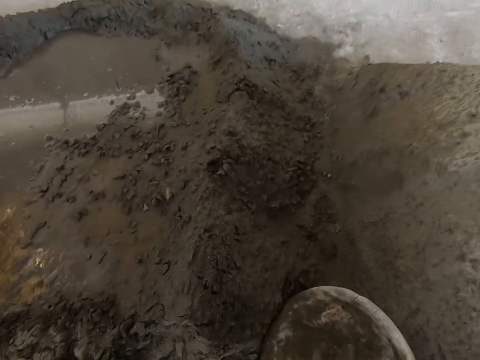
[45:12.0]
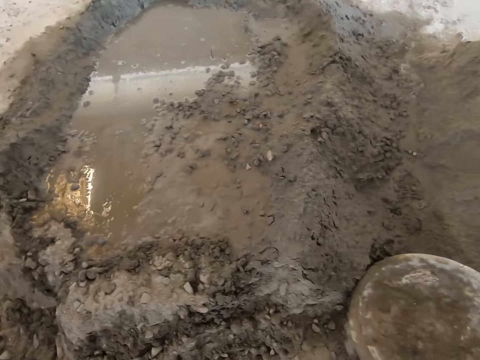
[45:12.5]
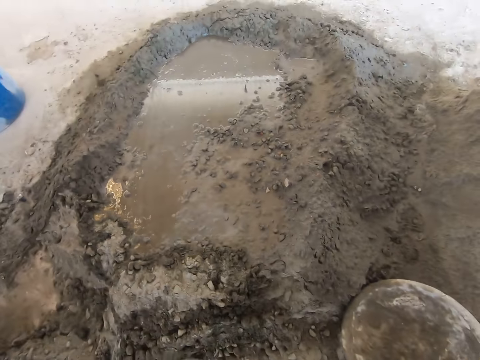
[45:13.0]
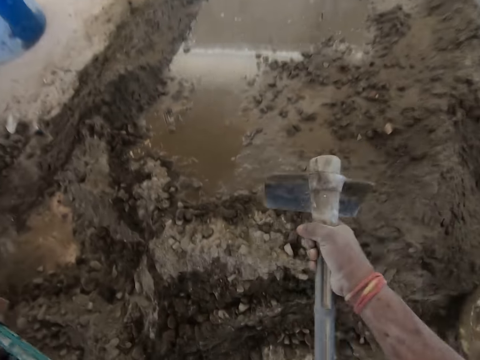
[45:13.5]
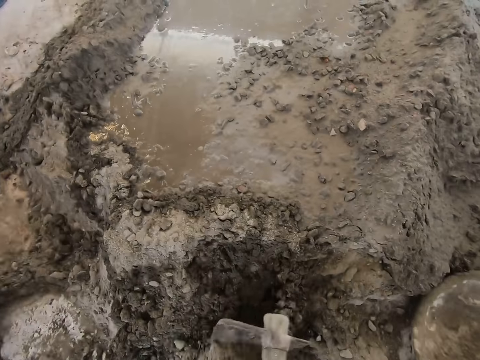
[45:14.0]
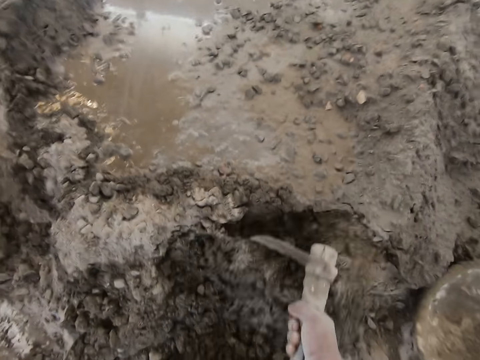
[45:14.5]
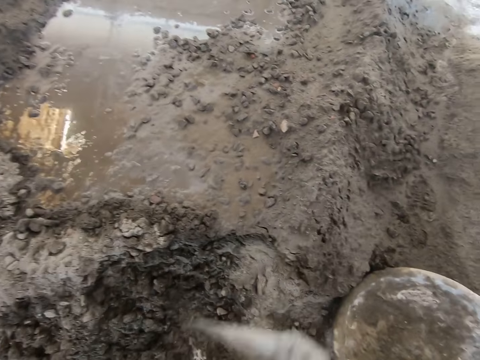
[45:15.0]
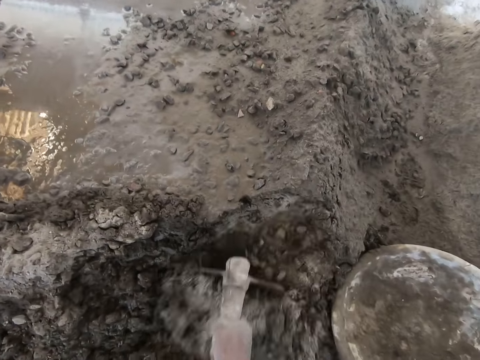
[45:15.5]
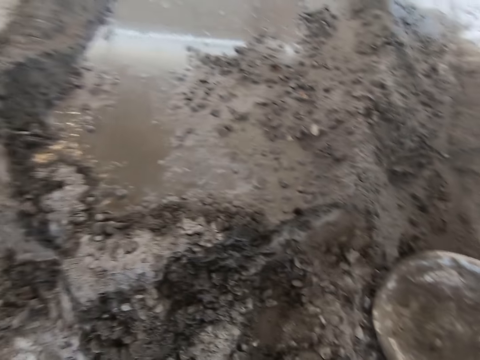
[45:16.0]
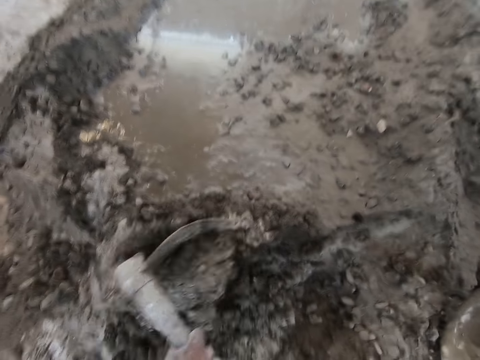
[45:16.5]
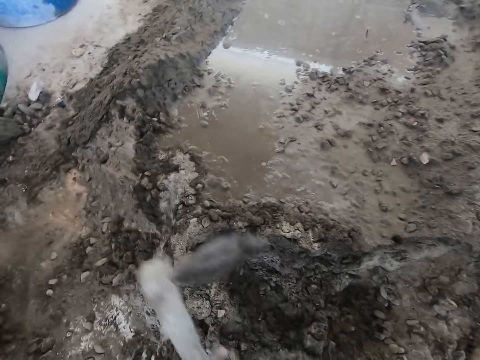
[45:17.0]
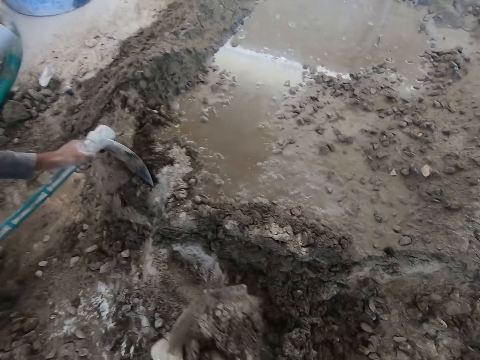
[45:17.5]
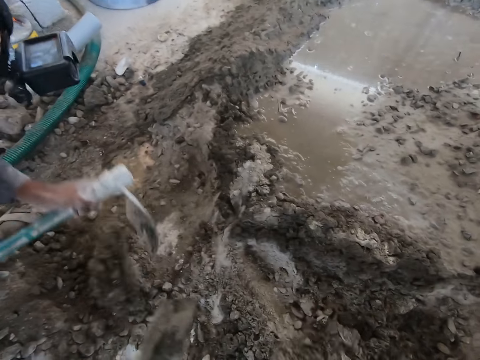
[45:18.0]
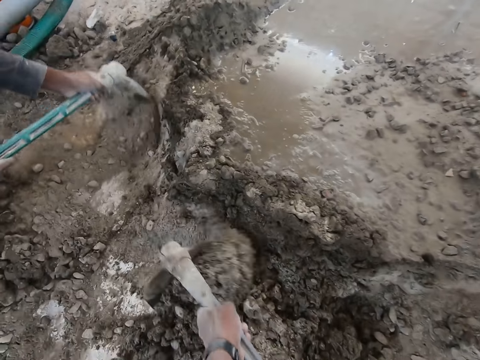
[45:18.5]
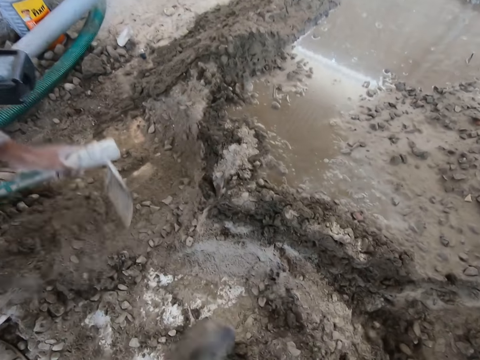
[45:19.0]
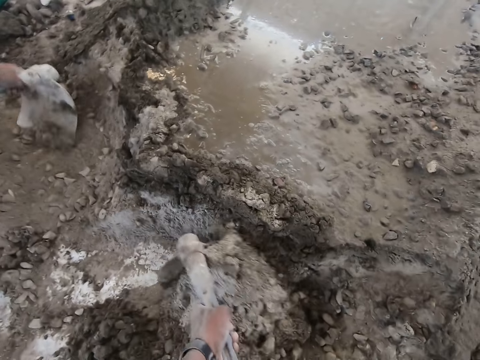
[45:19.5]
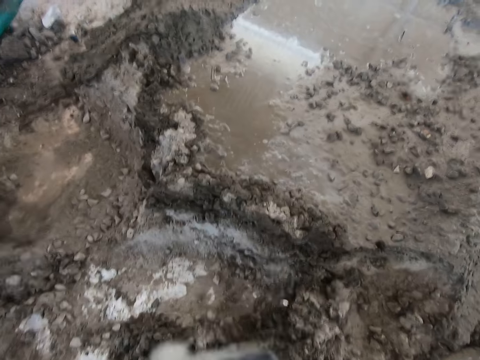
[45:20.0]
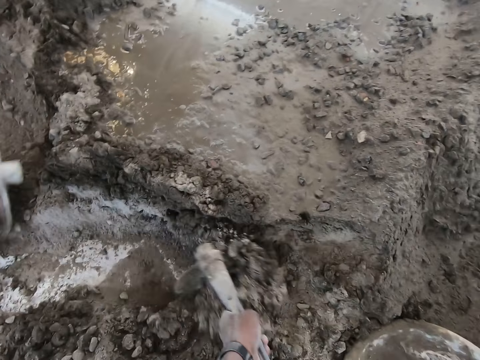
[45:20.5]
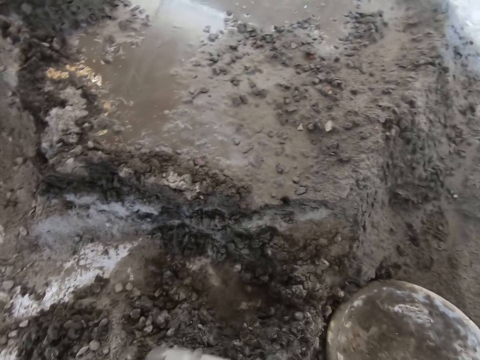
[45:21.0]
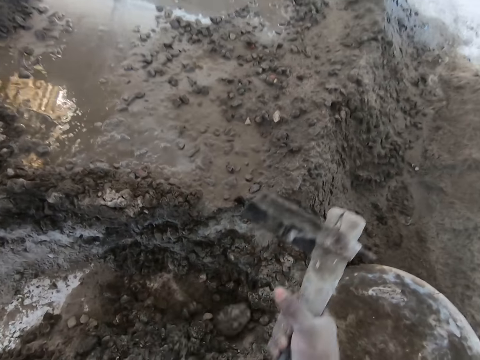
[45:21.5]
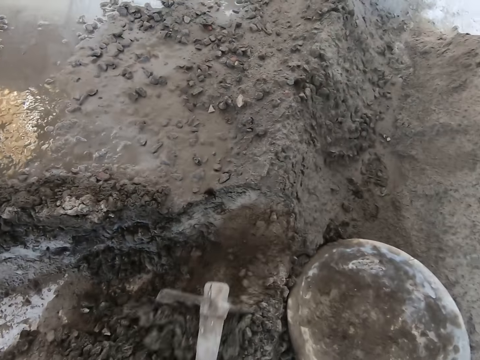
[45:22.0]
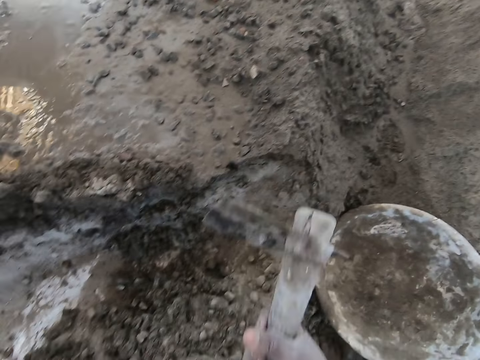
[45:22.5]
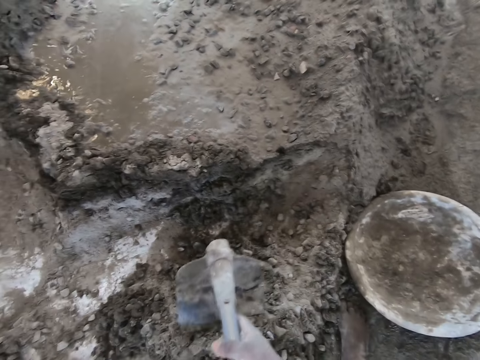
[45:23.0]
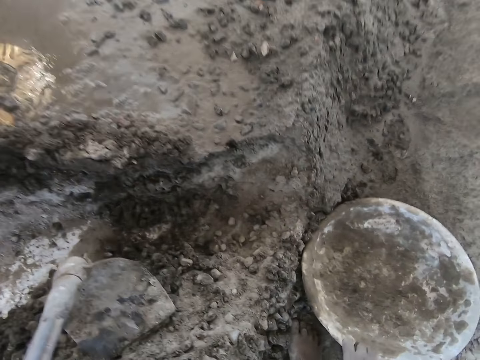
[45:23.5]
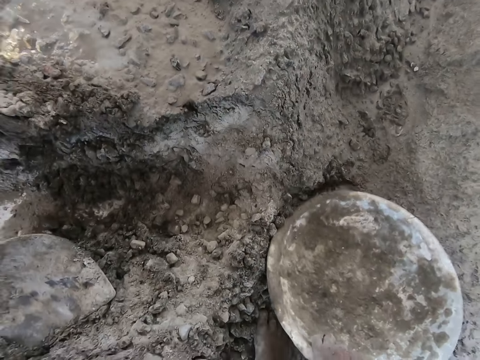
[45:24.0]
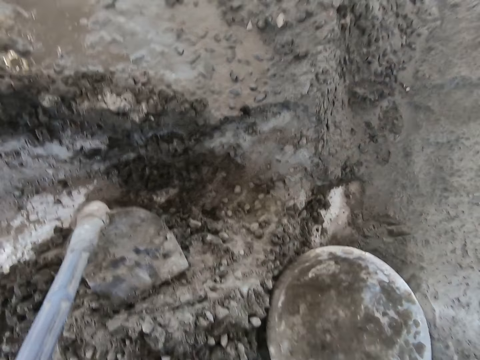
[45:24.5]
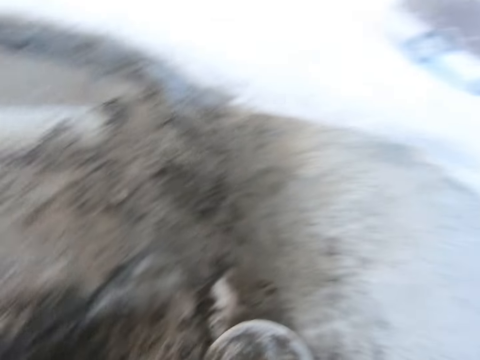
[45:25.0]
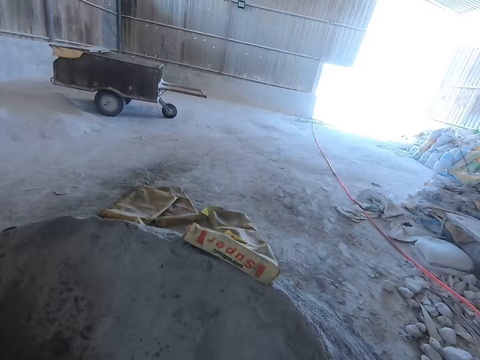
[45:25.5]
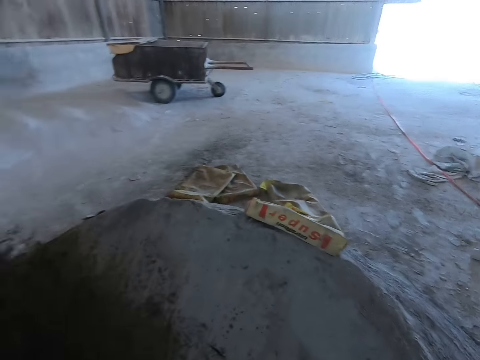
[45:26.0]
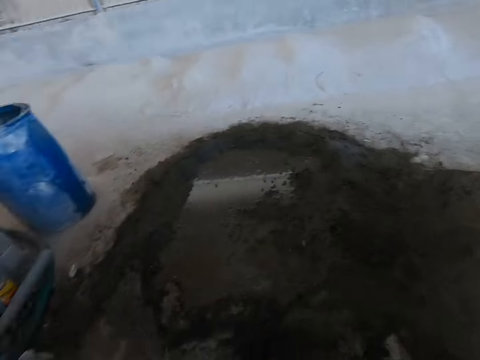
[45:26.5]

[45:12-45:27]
The camera wearer pours the soil in the hole. He places the basin on the ground. He packs some mortar from the ground into the hand pan on the ground with the hoe in his hands. He places the basin on the ground again. He gathers the soil. A man digs mortar. The man talks to the camera wearer. The camera wearer pulls the head pan on the floor with his right hand. He looks around the room.

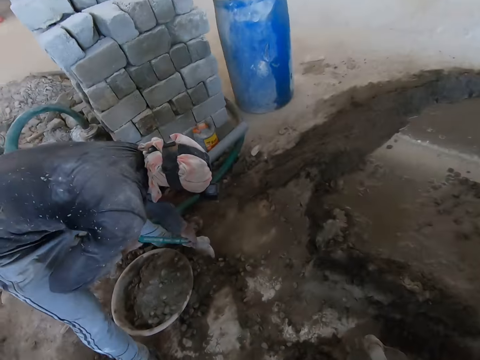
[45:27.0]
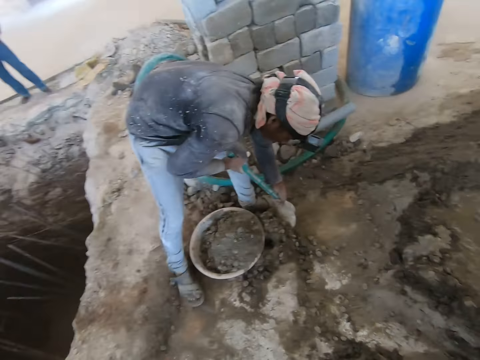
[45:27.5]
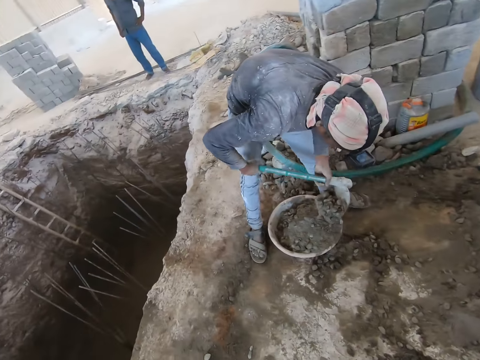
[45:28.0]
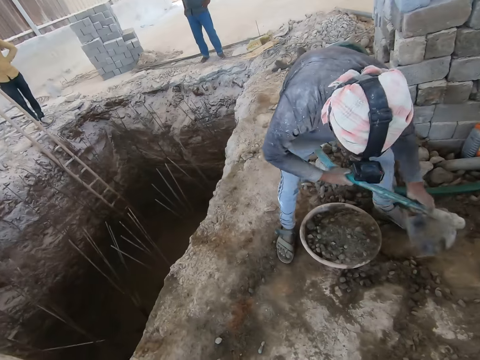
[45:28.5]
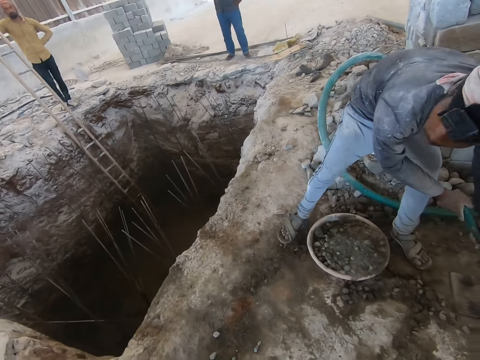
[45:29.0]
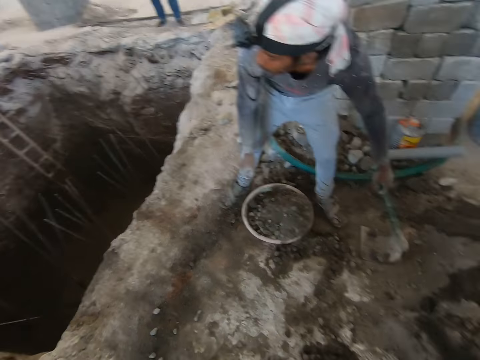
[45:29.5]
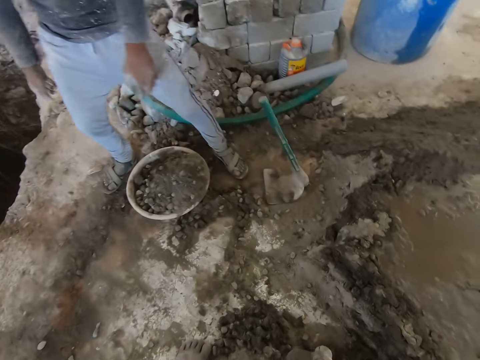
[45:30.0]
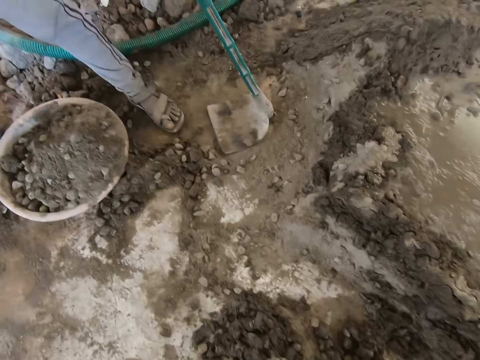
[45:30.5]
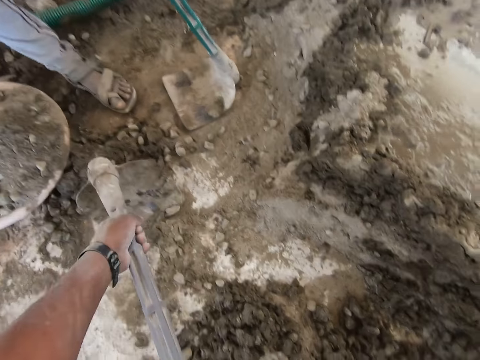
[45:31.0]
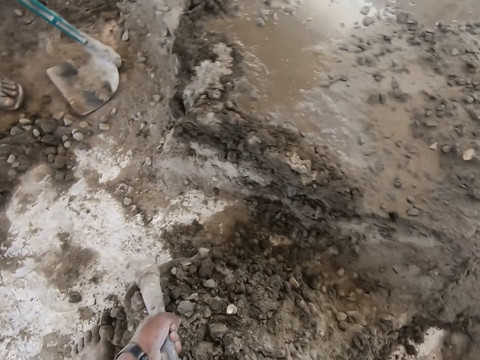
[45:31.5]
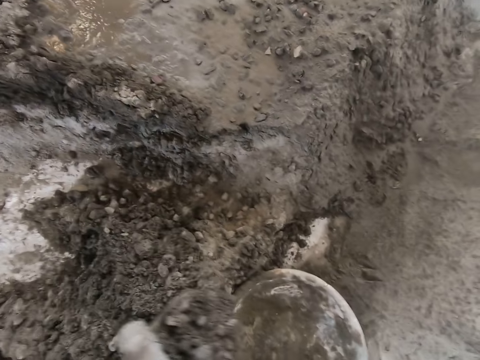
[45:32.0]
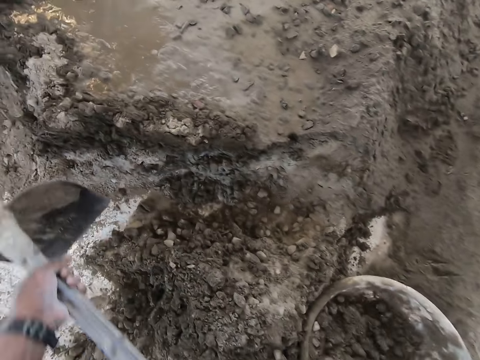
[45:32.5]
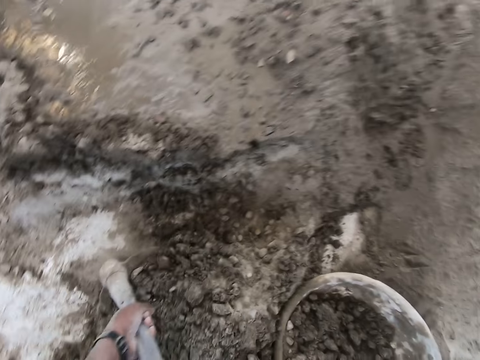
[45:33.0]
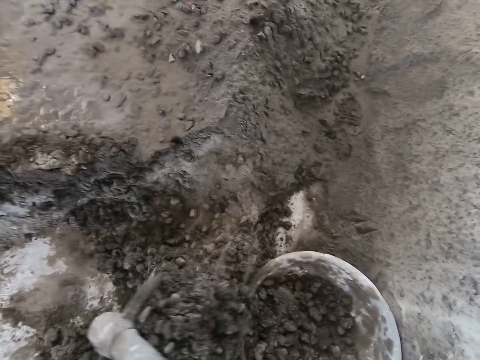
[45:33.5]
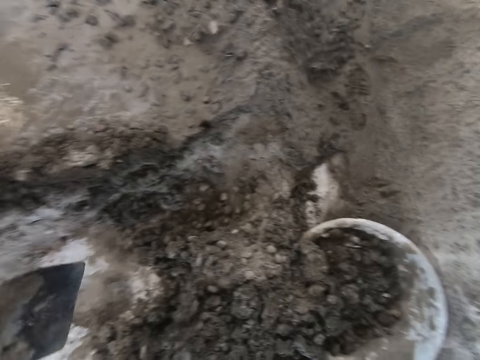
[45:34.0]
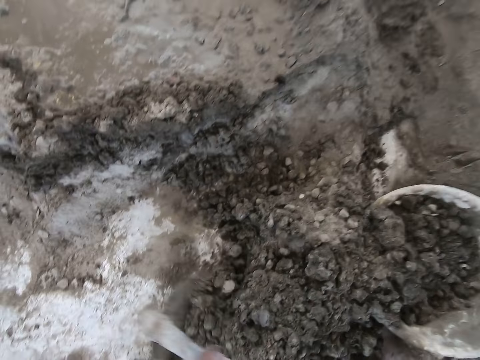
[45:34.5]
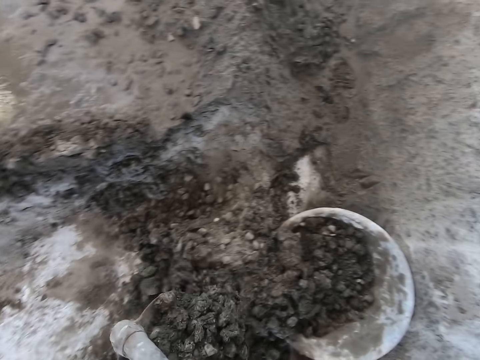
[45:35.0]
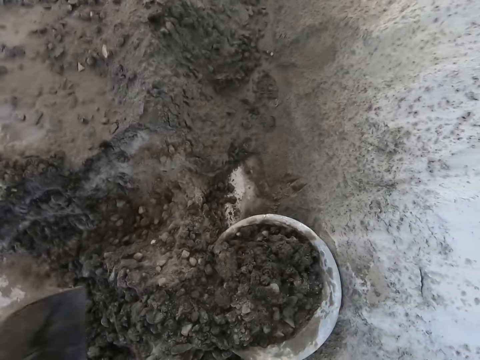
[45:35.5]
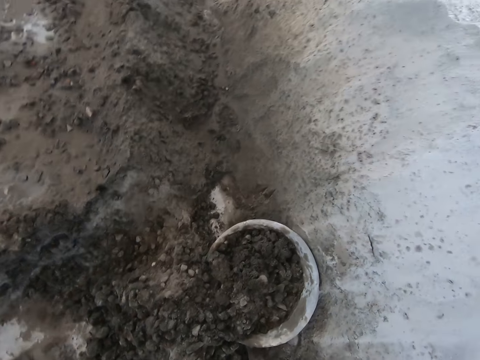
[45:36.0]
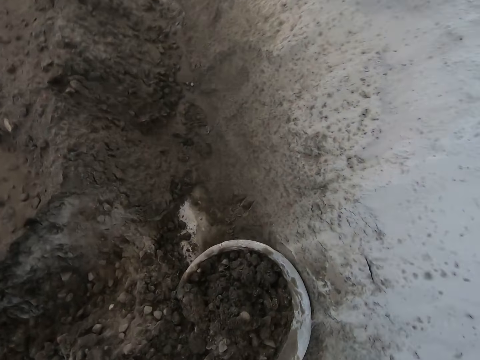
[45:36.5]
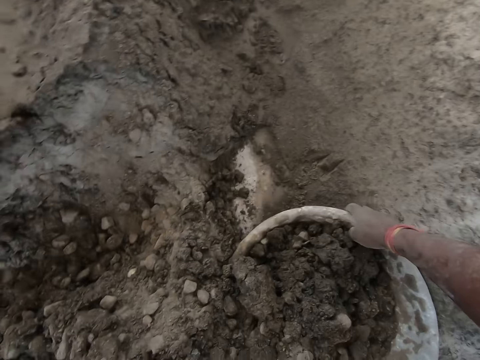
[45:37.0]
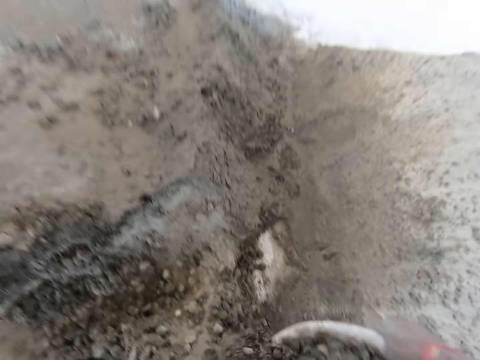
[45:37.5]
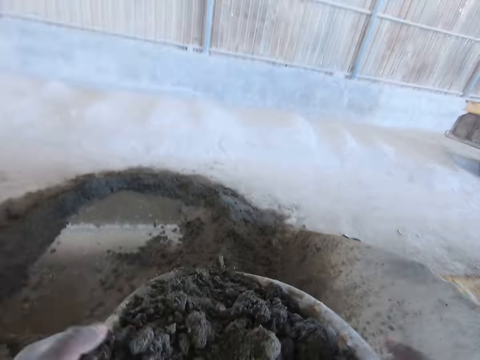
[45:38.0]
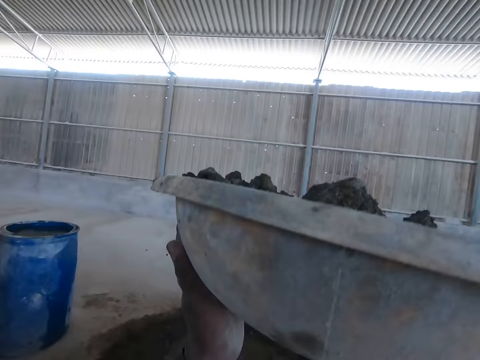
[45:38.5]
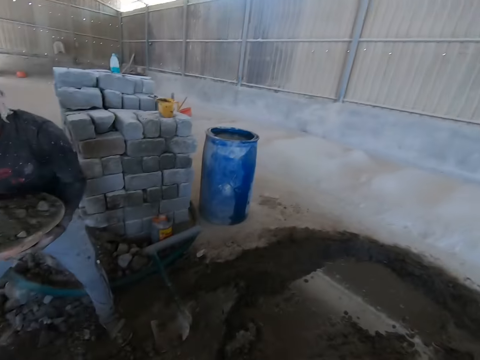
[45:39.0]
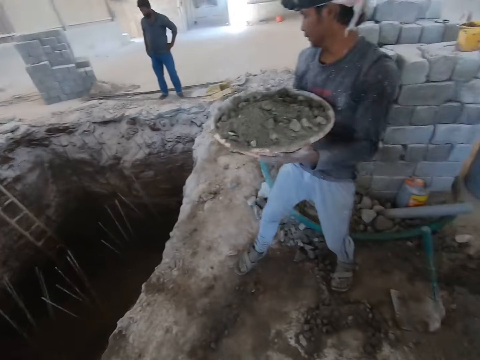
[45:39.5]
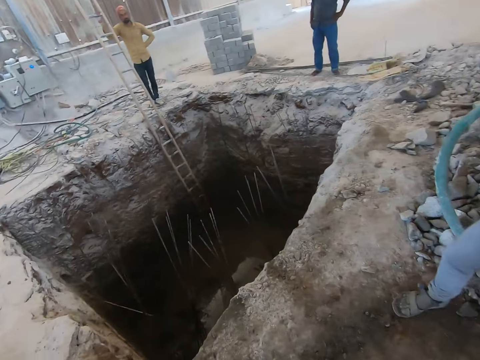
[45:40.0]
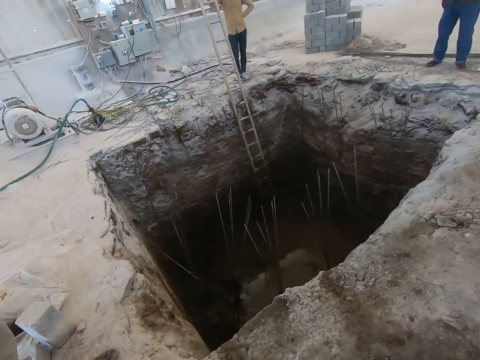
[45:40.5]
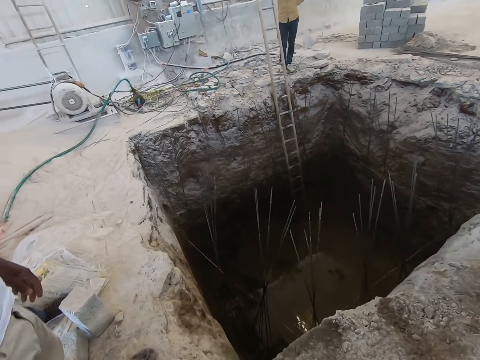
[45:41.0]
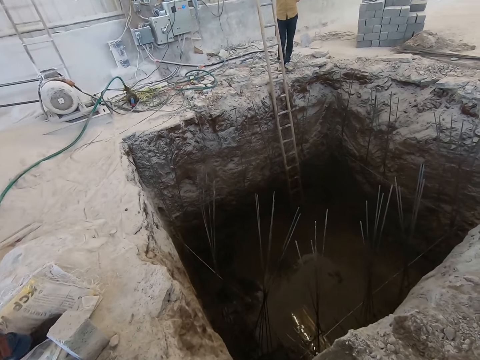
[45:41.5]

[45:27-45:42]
The camera wearer looks at a man. The man scoops mortar and puts mortar on a cement bowl. The man drops the hoe in his hands on the floor. The camera wearer moves mortar with a hoe. He scoops some concrete into the head pan on the floor with the hoe in his hands. He puts mortar in the cement bowl. He scoops mortar. He puts mortar in the cement bowl. He scoops mortar. He puts mortar in the cement bowl. He carries the head pan or cement bowl from the floor with his hands. He lifts the cement bowl. The man lifts a cement bowl. The camera wearer walks to the hole.
